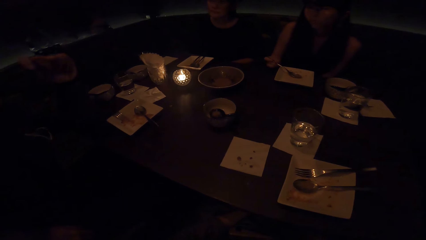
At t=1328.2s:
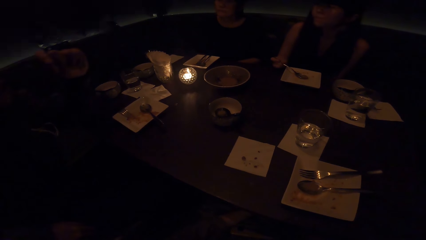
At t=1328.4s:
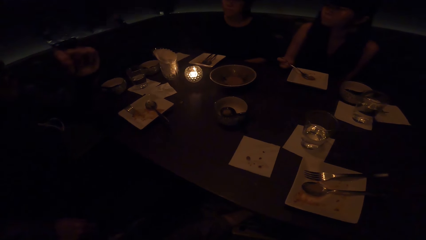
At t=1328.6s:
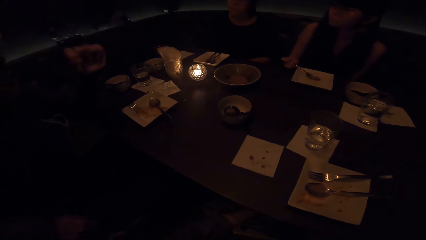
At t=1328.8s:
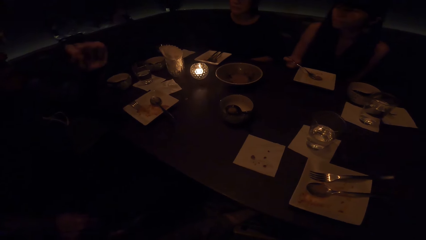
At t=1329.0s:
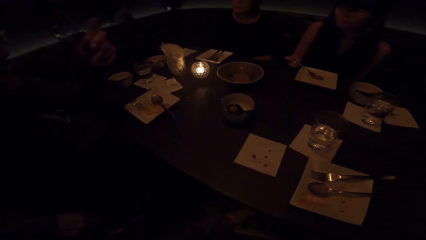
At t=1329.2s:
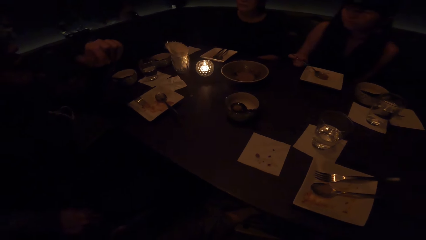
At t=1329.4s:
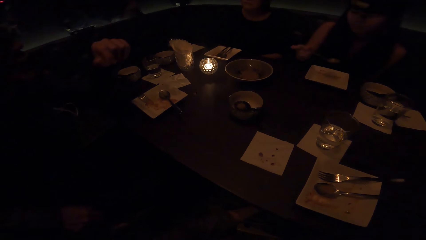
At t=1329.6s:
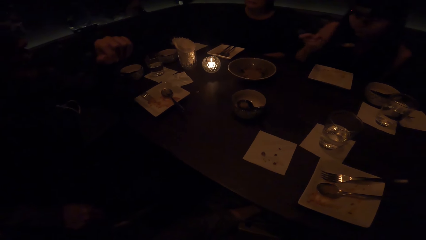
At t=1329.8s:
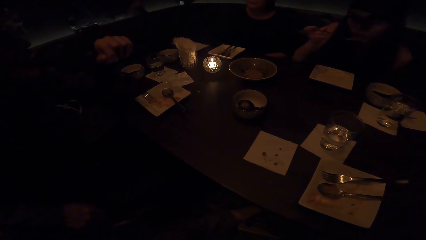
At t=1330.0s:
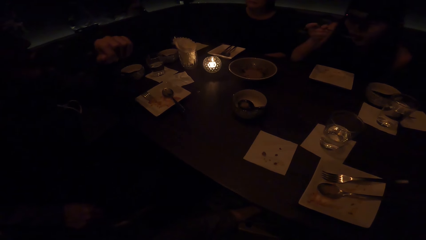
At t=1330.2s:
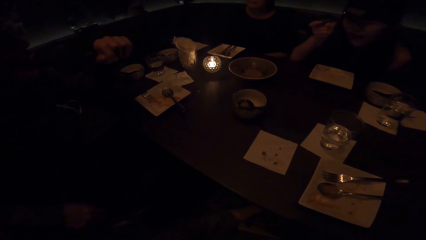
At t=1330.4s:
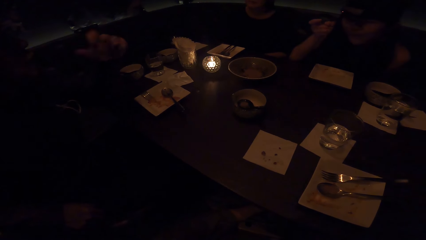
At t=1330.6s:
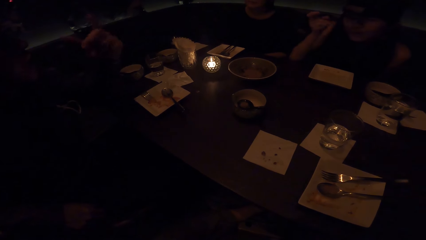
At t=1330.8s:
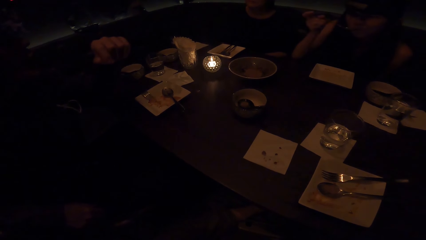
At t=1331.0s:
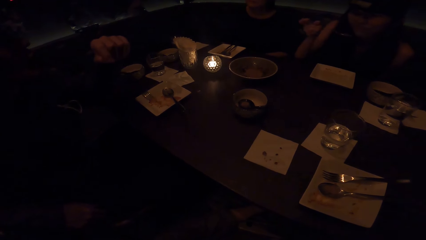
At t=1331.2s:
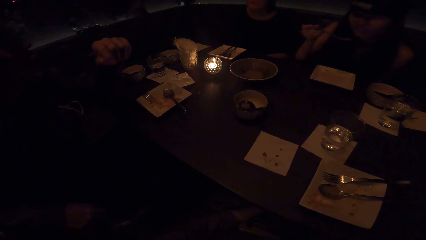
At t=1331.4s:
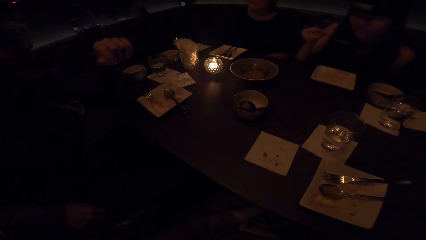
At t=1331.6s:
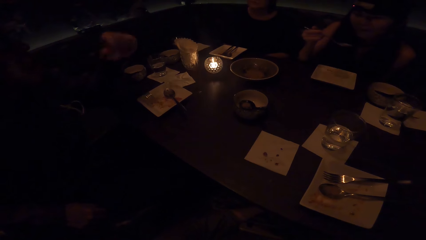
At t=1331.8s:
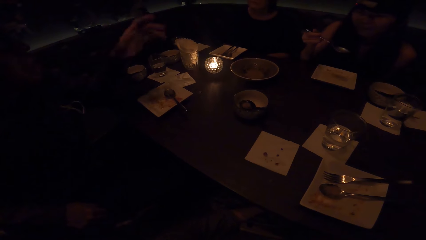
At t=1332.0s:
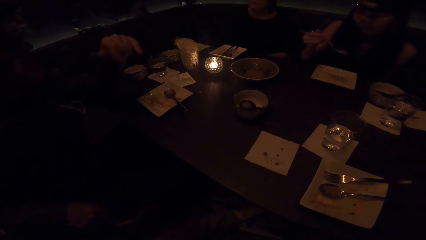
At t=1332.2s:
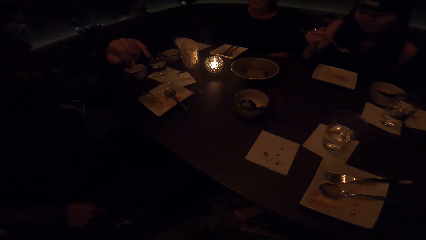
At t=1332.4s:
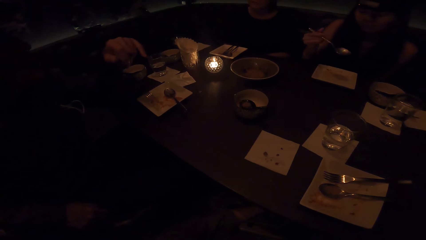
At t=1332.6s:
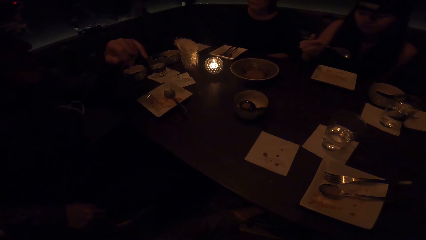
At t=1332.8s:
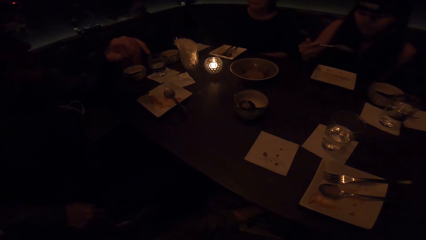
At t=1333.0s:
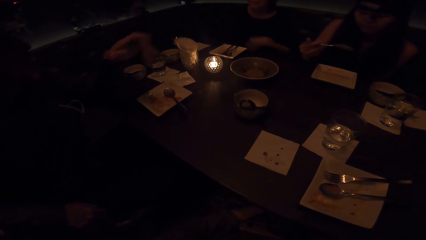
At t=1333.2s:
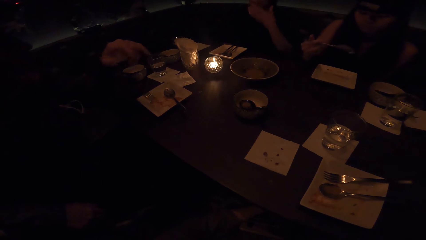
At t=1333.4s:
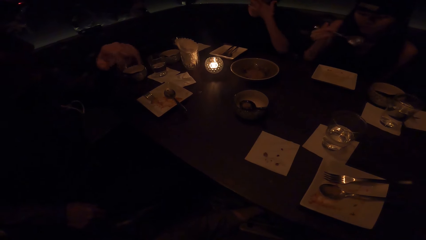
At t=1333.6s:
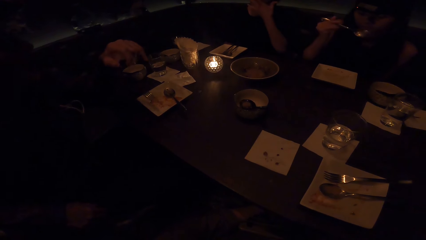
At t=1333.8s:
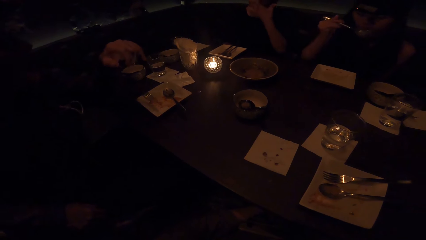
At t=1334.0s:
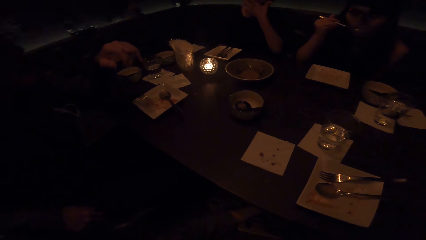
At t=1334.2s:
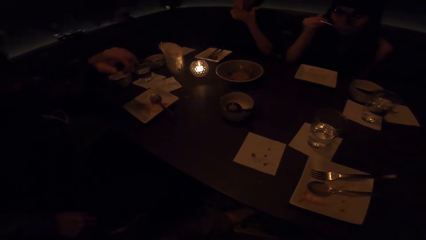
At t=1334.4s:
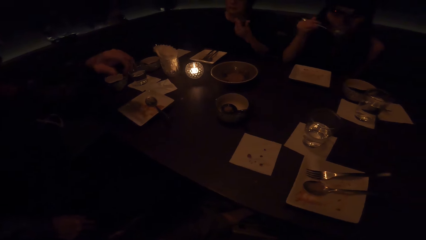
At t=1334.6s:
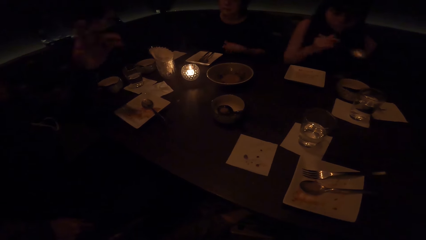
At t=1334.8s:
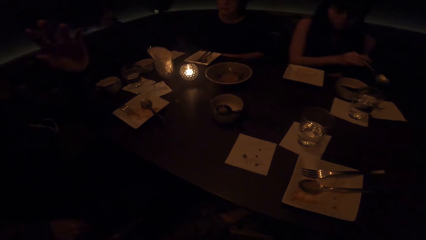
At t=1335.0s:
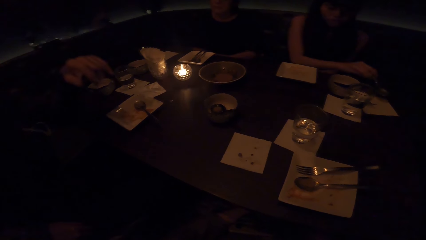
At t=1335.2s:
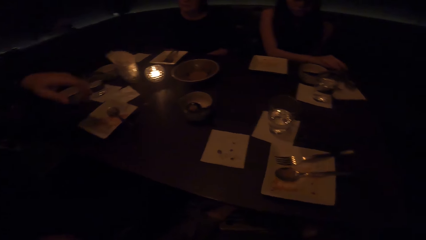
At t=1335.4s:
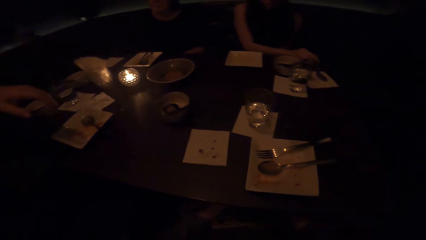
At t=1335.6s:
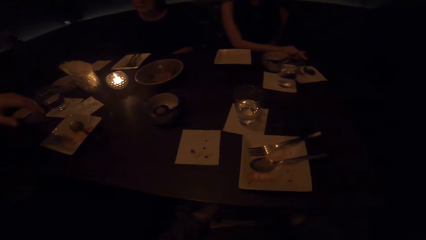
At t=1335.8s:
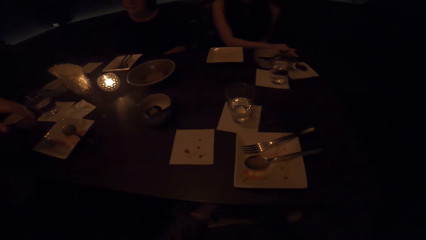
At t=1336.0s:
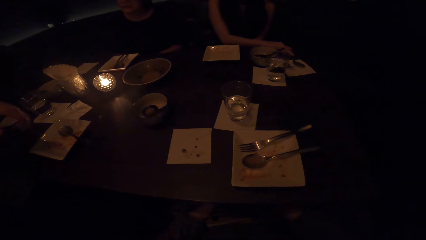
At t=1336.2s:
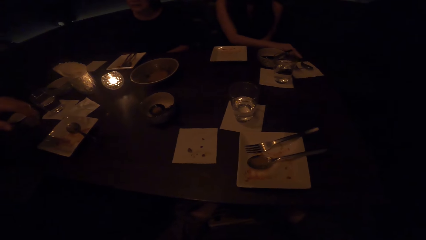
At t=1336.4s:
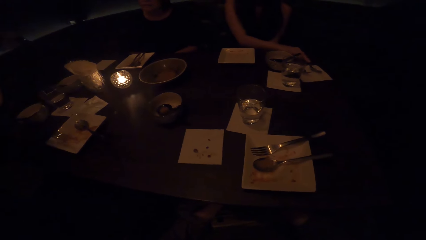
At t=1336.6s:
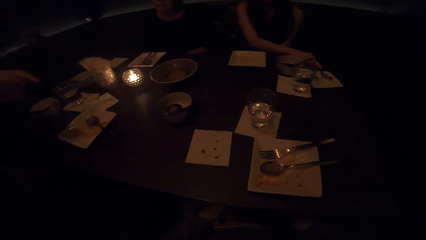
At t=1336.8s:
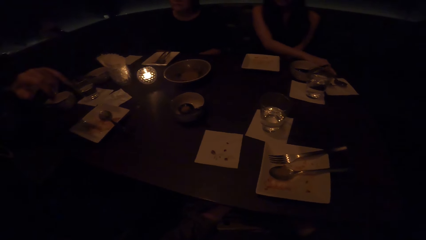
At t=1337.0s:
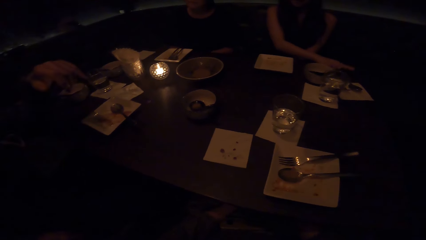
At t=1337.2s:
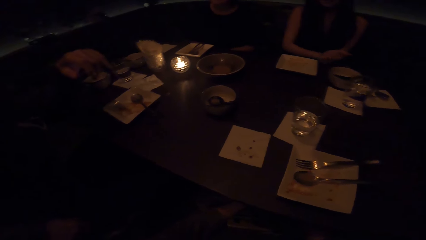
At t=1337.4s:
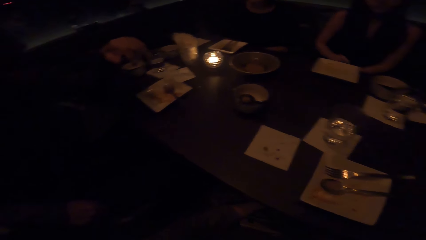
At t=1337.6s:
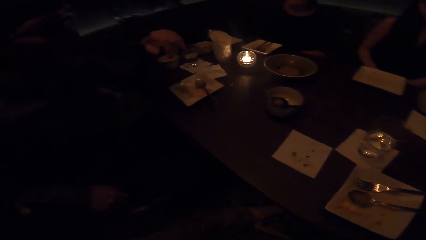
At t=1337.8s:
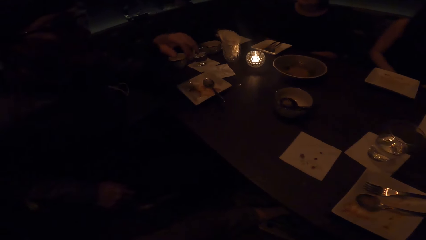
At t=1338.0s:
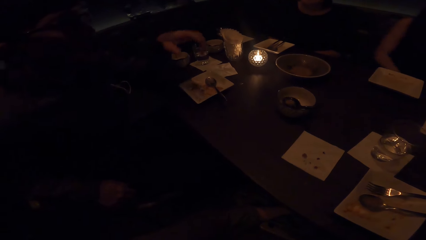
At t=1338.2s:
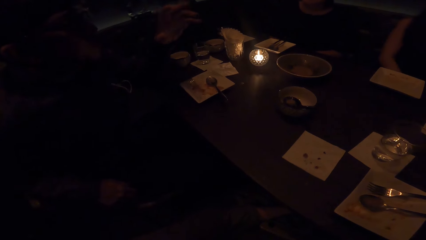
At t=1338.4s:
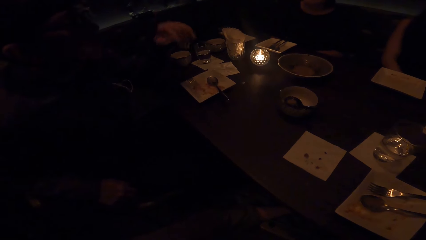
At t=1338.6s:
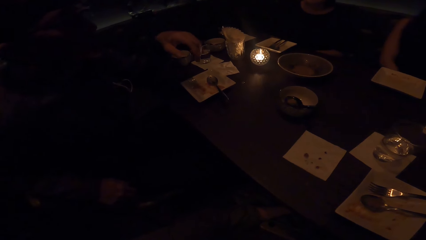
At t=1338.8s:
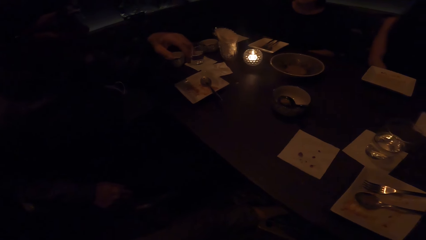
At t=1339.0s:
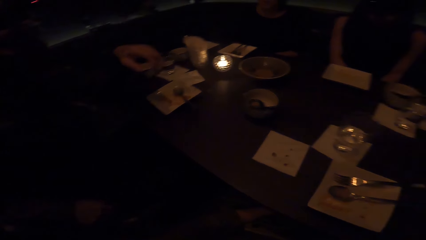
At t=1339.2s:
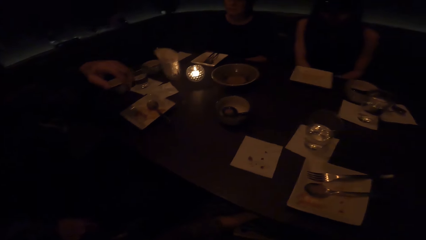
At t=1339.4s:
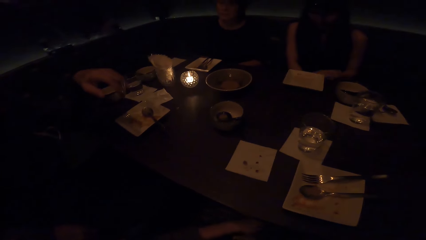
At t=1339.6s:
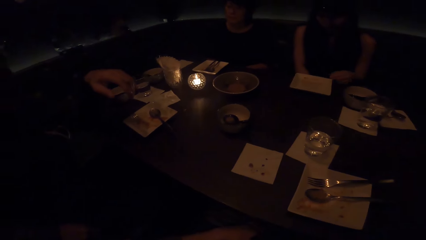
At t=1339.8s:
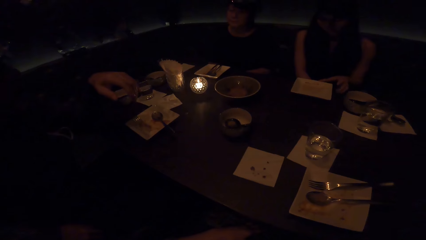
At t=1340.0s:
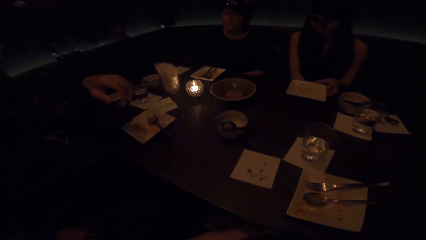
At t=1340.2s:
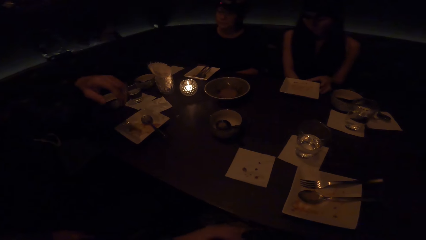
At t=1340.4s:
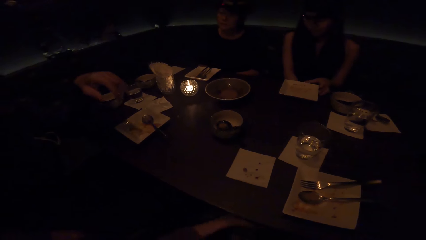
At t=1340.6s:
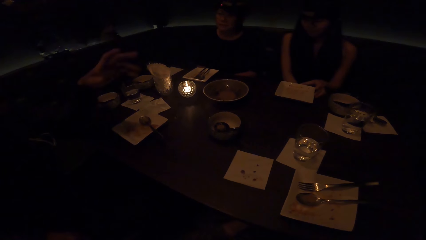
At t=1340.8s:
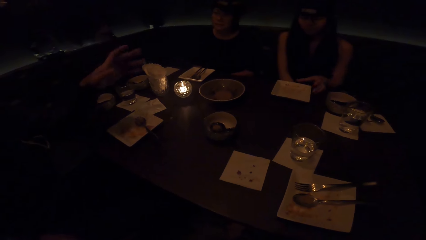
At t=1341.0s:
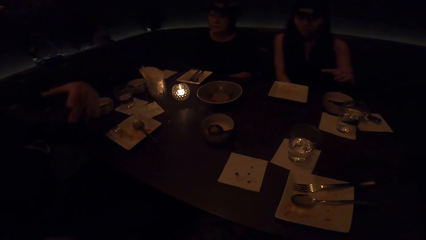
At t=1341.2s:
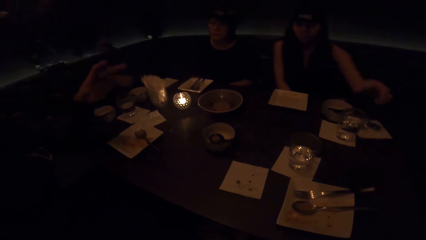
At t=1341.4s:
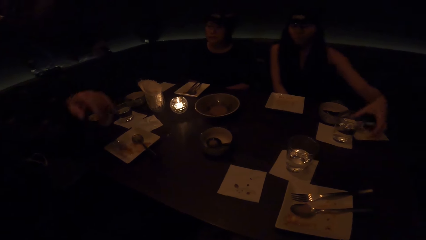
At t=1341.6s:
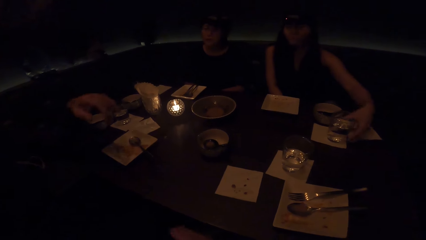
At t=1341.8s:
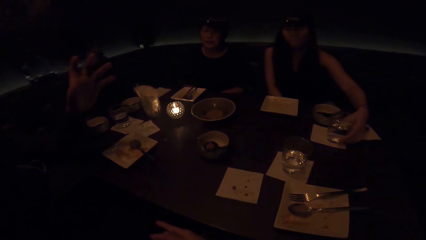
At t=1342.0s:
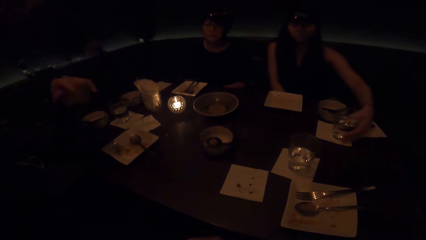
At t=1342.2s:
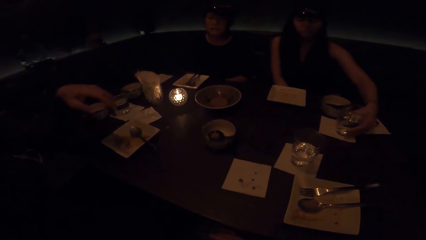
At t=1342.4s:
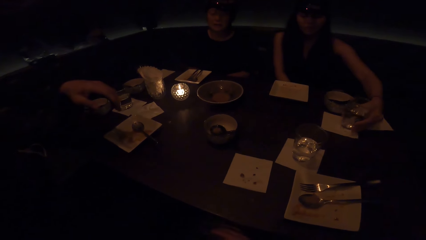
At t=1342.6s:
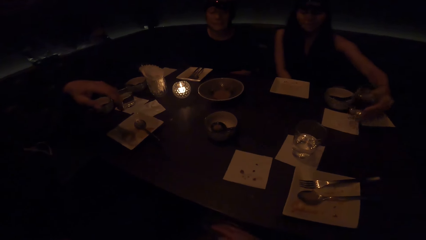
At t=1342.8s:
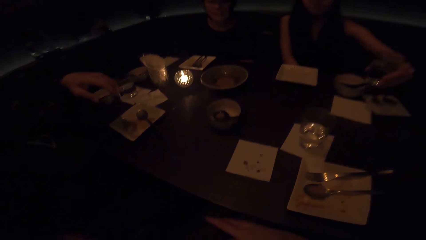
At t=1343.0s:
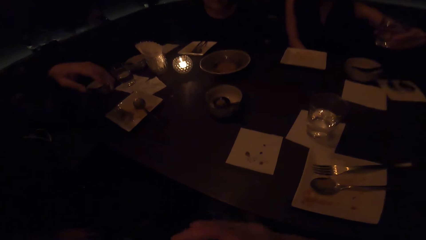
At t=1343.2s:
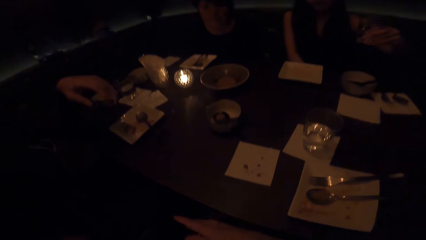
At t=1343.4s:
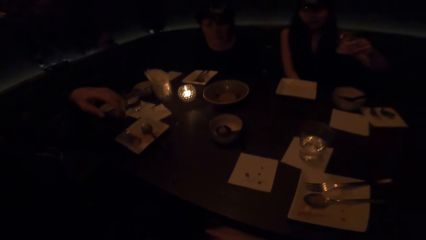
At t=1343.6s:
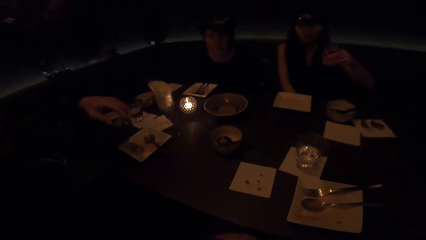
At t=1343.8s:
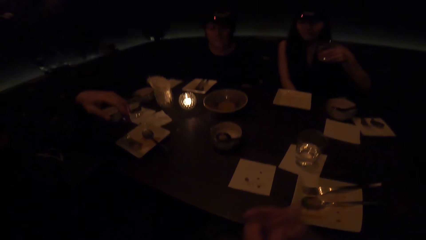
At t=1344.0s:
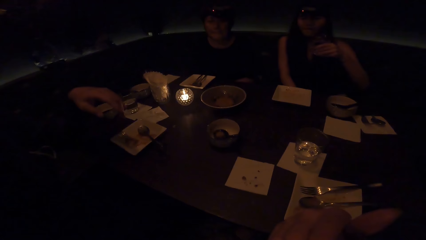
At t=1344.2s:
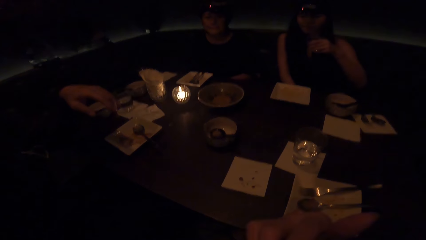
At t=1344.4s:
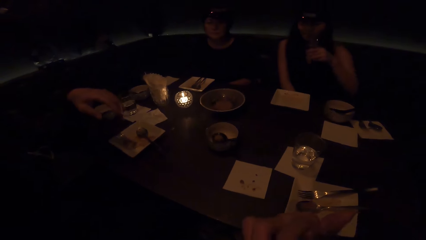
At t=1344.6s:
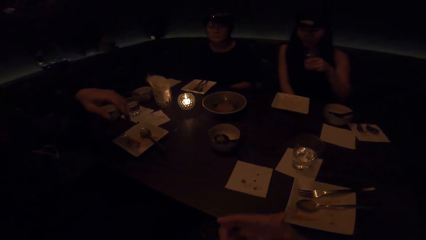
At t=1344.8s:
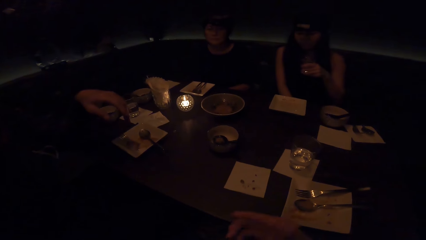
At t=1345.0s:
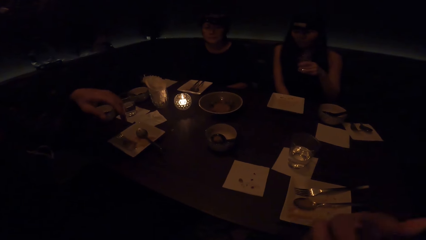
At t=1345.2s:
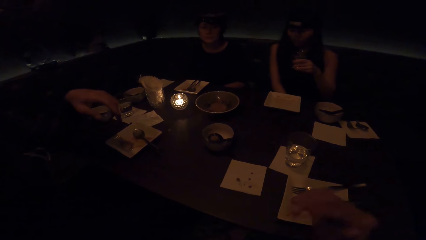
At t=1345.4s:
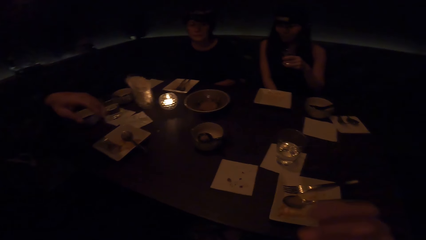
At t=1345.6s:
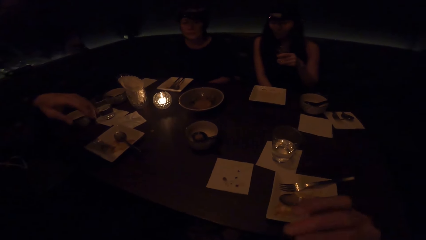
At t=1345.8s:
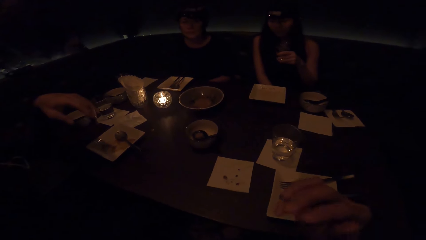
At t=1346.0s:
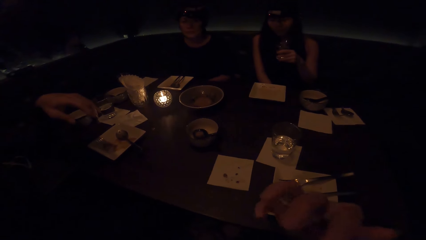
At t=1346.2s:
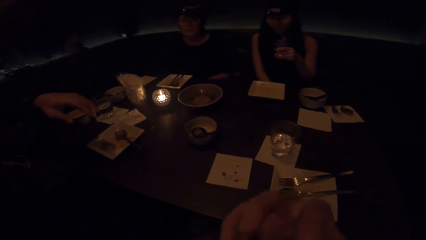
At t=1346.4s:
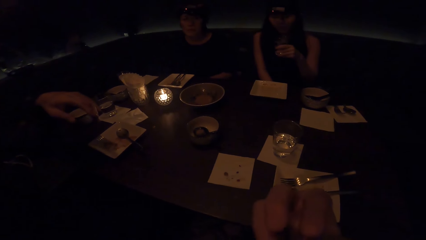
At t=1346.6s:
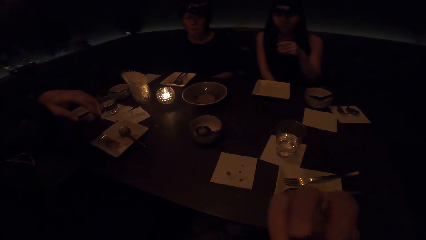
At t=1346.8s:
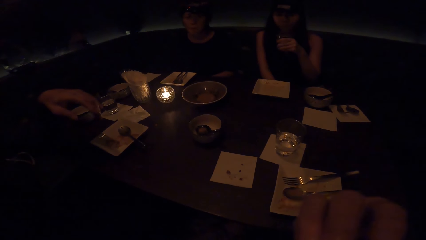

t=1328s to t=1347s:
A person places the spoon on the table. The person takes a glass of drink from the table. The camera wearer interacts with others. The person drinks water.
